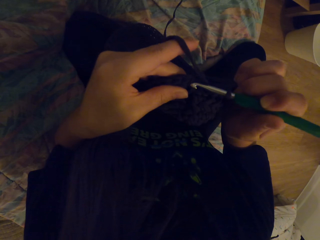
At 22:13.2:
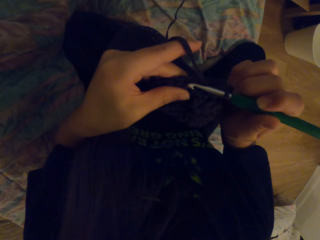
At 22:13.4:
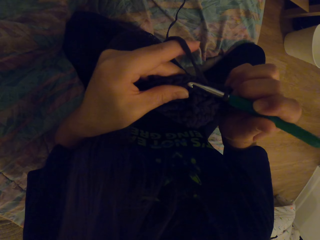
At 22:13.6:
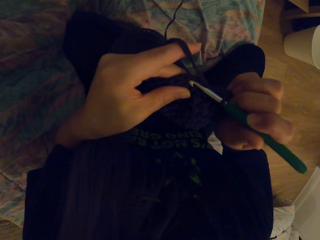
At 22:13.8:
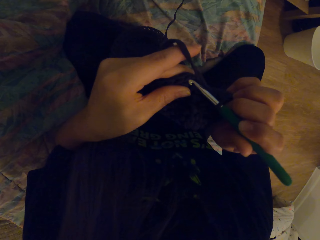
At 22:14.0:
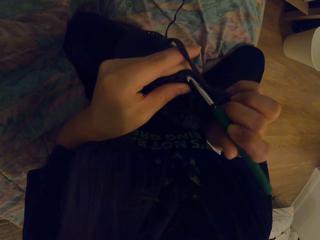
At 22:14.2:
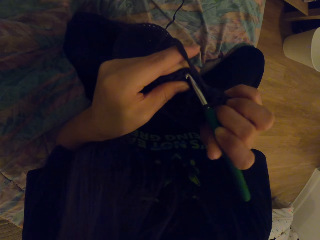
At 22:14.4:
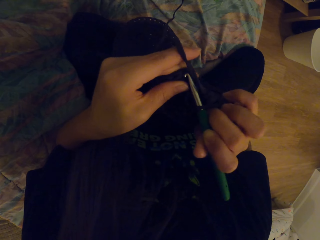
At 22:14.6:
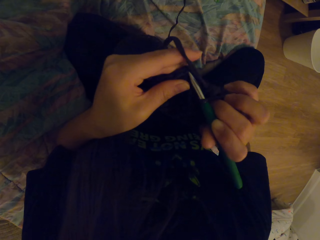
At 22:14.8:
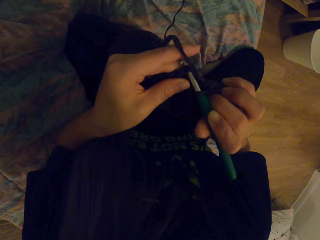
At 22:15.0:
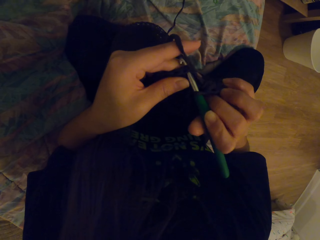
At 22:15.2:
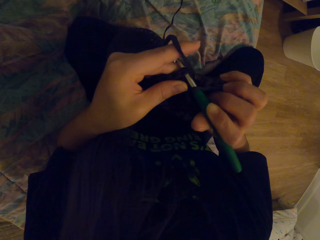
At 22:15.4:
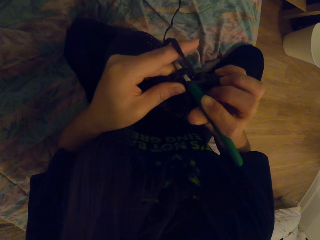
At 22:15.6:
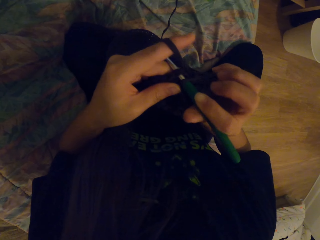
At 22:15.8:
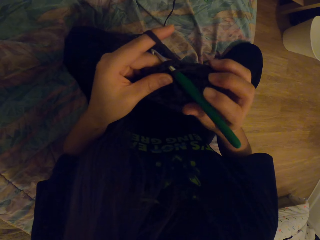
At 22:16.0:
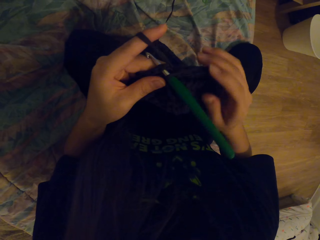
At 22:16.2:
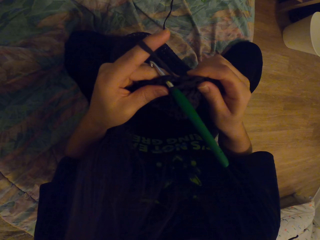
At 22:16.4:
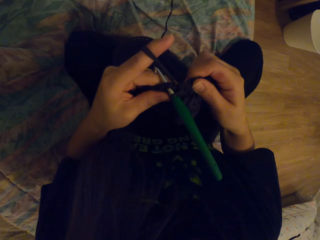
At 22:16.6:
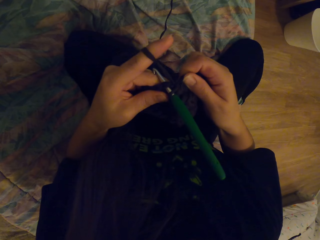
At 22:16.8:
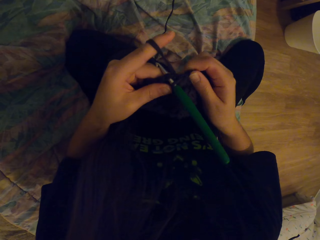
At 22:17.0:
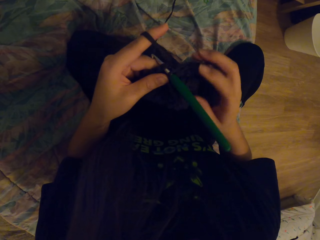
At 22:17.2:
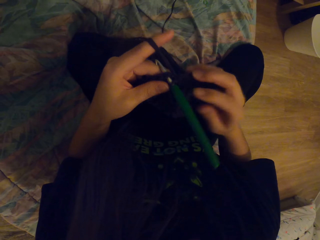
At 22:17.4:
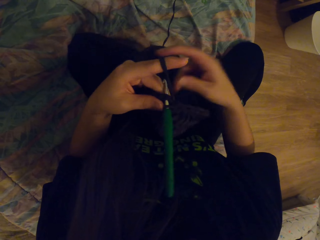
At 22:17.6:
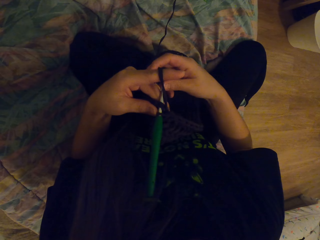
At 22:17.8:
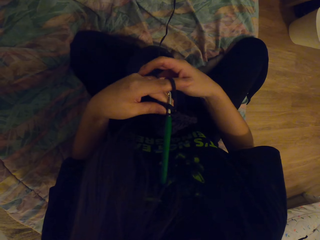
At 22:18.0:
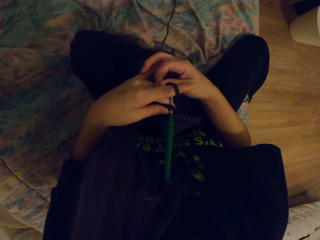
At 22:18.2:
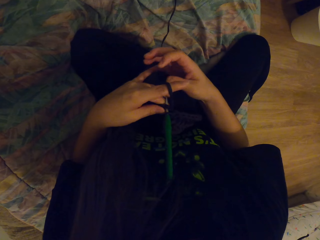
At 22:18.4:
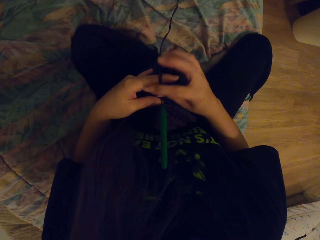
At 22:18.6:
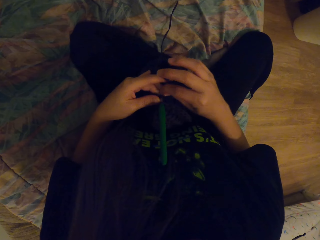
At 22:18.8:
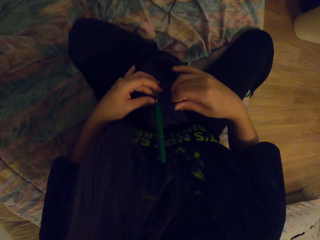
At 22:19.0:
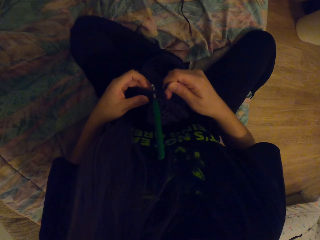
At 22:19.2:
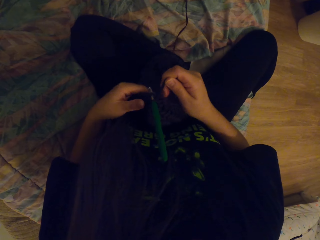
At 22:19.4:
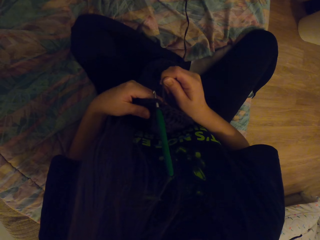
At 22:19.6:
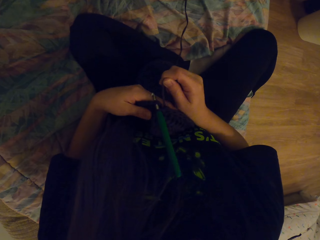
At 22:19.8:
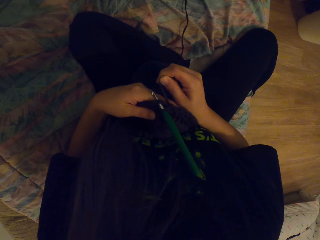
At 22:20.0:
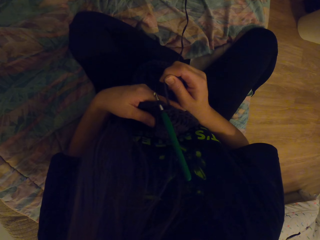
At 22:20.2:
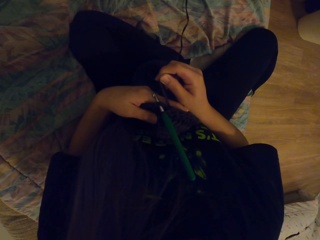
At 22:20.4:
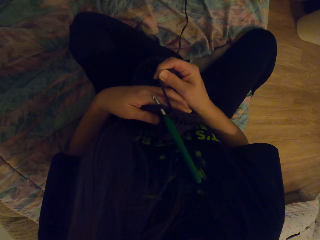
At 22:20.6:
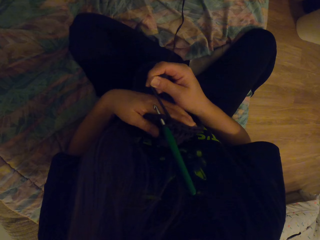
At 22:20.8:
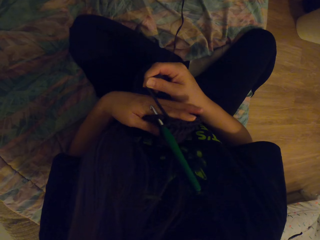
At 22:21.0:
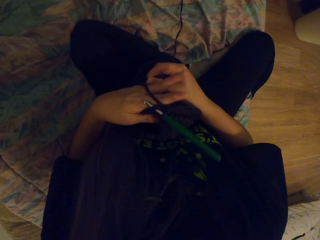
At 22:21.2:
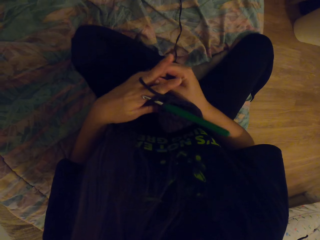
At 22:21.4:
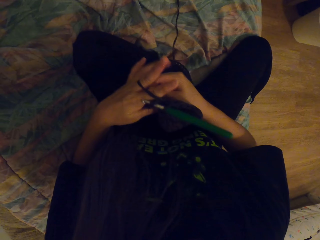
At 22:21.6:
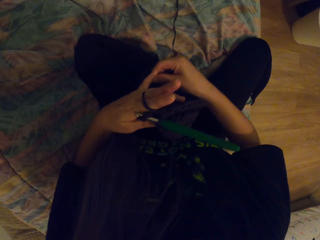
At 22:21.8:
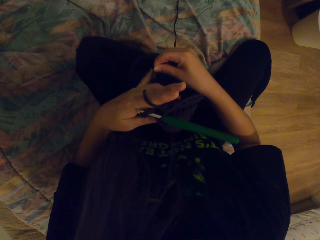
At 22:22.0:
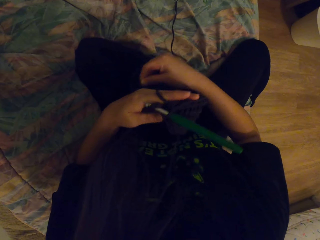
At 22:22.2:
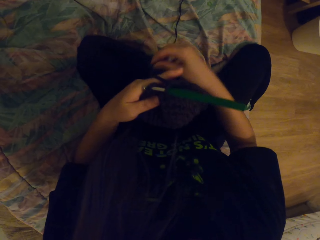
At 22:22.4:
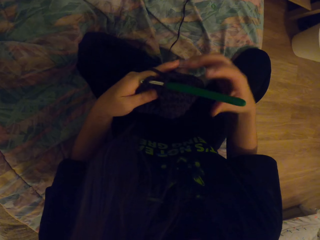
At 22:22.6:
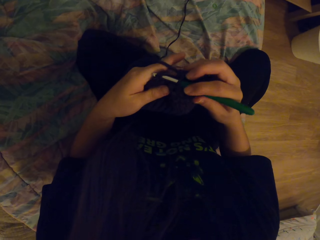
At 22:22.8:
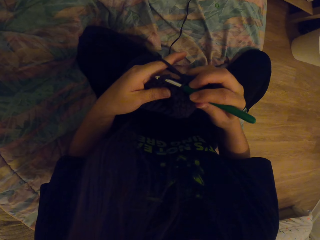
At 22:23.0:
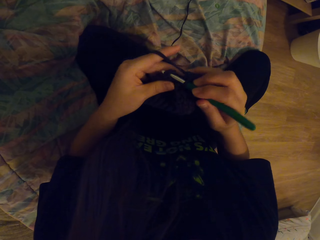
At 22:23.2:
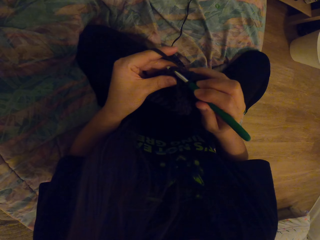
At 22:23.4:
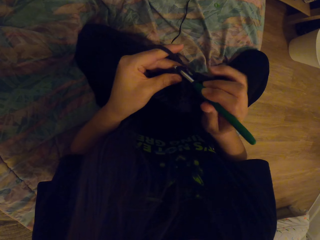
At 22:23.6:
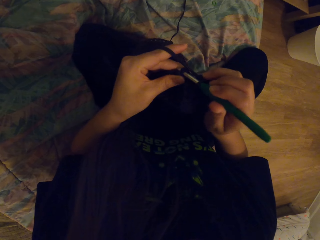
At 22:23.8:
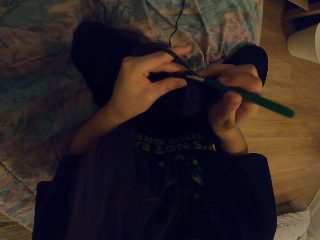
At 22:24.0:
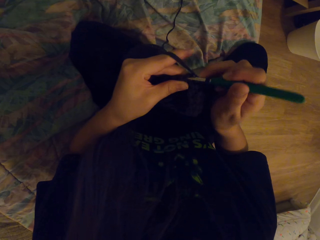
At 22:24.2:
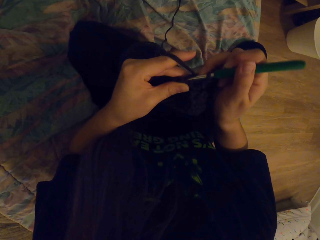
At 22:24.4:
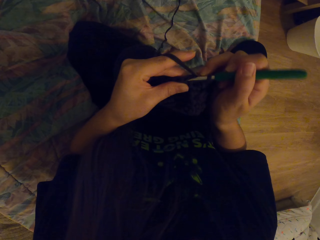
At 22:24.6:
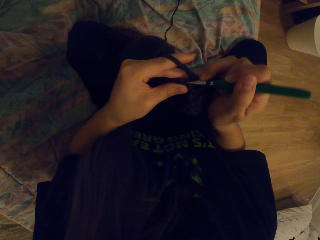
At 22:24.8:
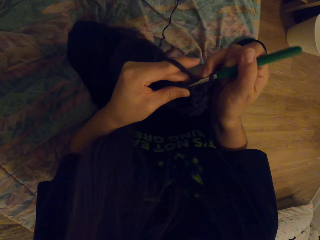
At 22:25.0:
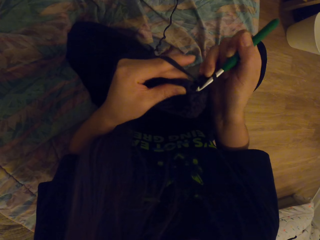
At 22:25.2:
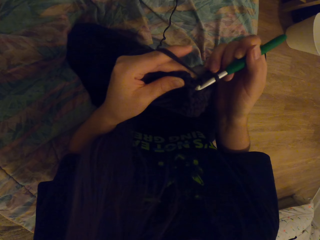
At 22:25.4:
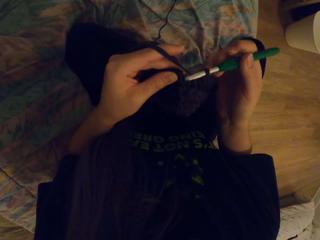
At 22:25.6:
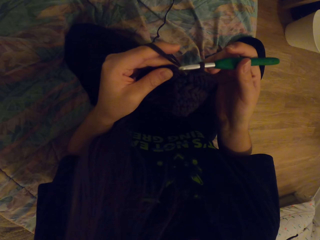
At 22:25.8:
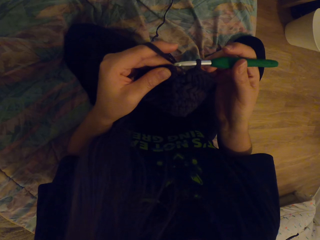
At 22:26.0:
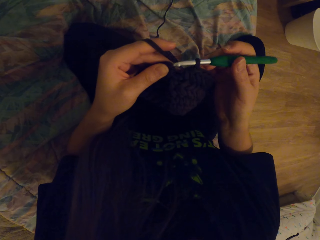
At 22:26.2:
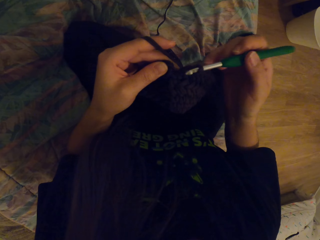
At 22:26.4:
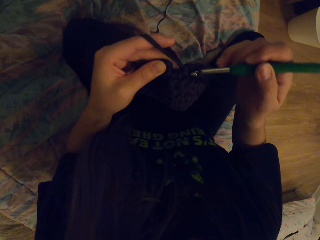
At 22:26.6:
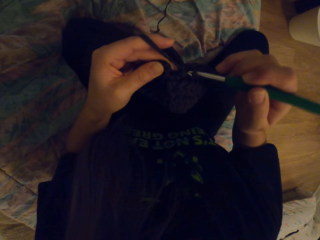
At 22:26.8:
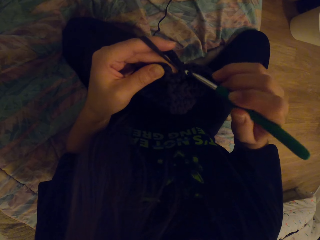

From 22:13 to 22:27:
The camera wearer knits the cloth. She adjusts the wool in her hand. She touches something. She rolls the thread on her hand. She crochets something.

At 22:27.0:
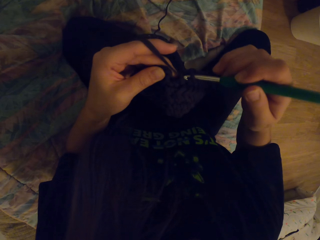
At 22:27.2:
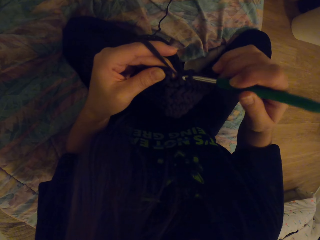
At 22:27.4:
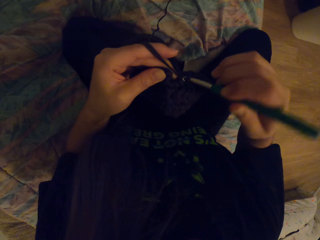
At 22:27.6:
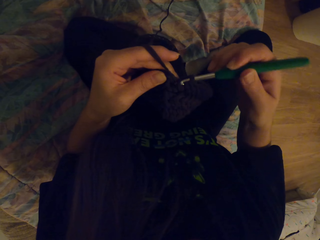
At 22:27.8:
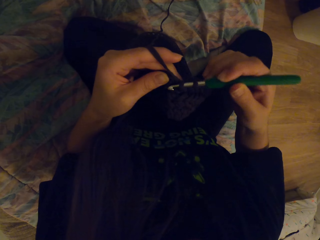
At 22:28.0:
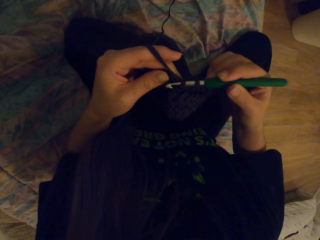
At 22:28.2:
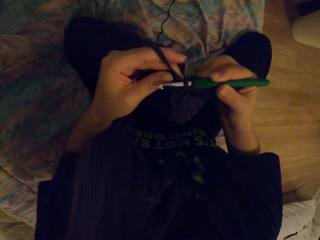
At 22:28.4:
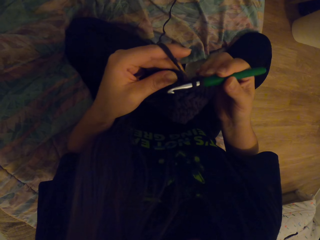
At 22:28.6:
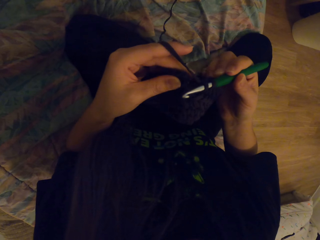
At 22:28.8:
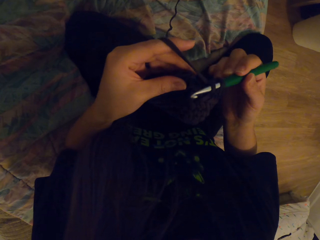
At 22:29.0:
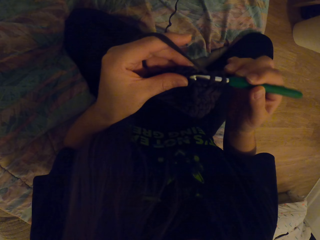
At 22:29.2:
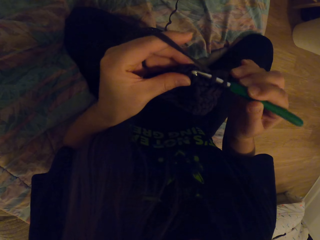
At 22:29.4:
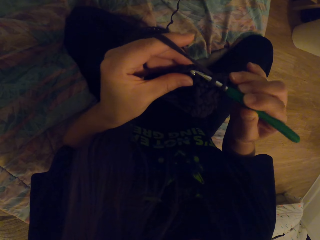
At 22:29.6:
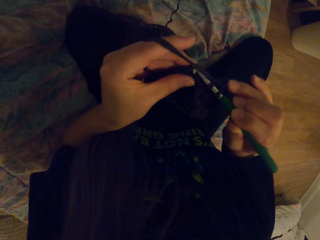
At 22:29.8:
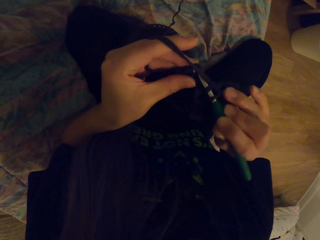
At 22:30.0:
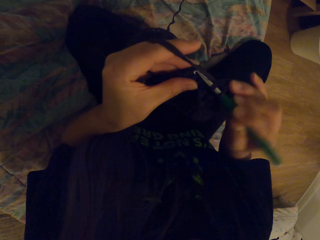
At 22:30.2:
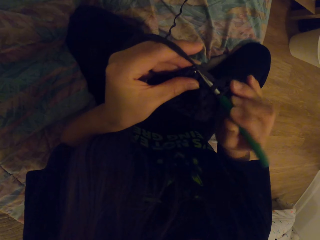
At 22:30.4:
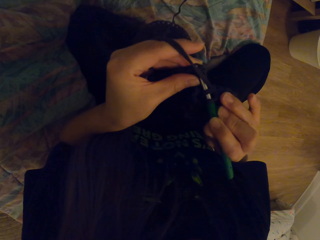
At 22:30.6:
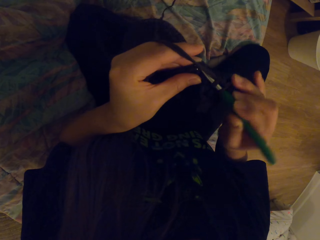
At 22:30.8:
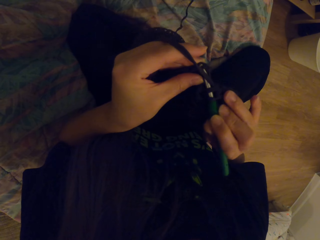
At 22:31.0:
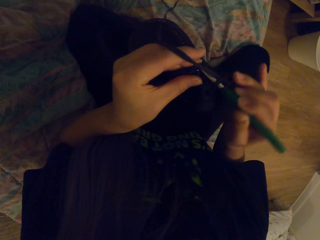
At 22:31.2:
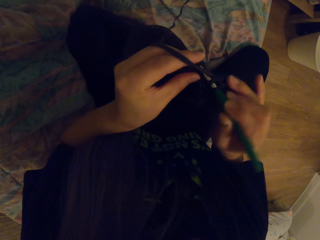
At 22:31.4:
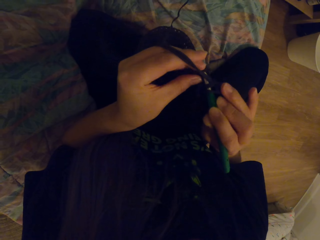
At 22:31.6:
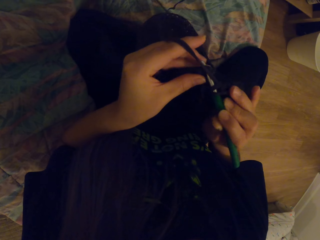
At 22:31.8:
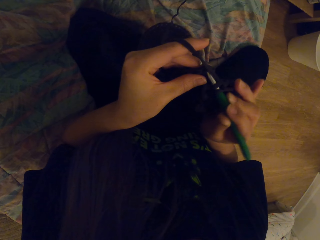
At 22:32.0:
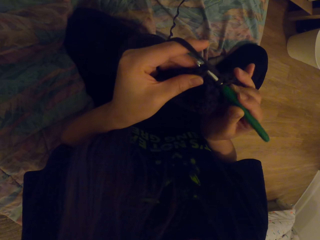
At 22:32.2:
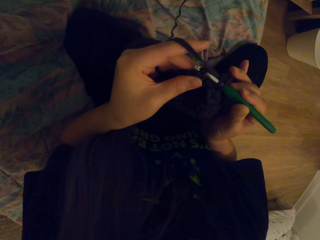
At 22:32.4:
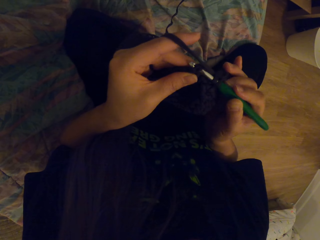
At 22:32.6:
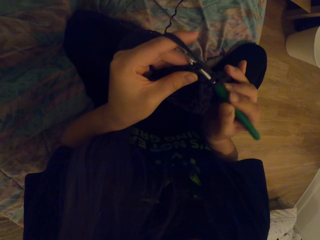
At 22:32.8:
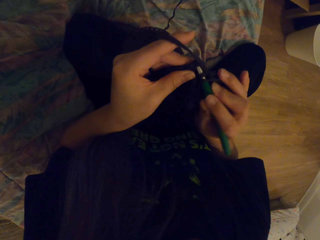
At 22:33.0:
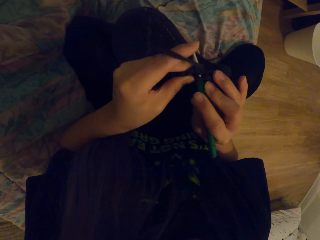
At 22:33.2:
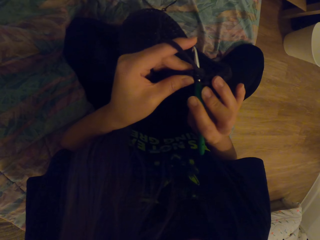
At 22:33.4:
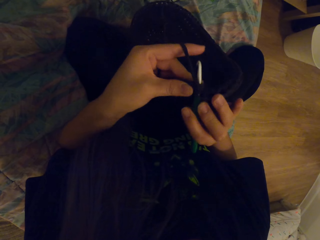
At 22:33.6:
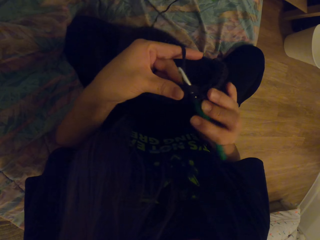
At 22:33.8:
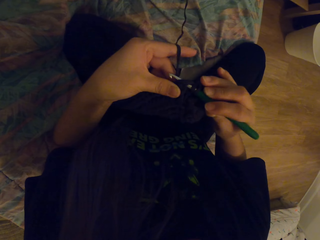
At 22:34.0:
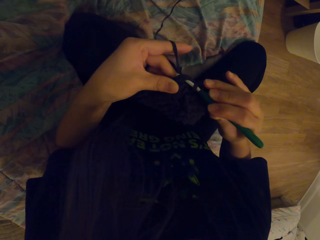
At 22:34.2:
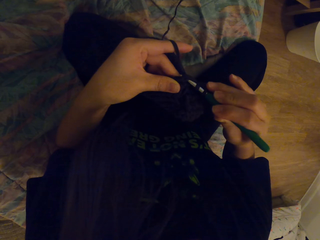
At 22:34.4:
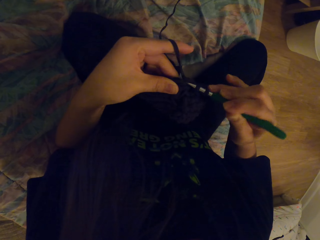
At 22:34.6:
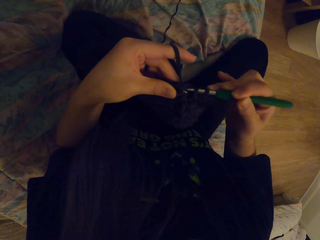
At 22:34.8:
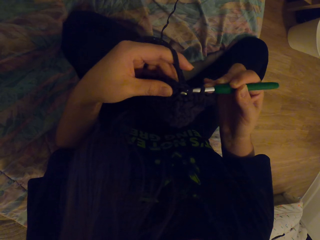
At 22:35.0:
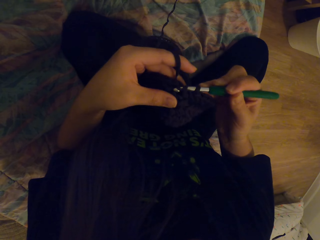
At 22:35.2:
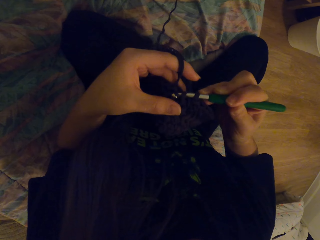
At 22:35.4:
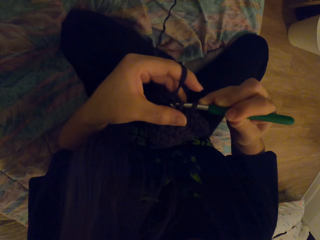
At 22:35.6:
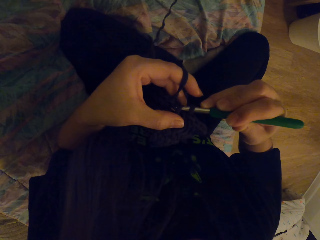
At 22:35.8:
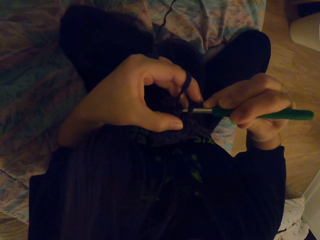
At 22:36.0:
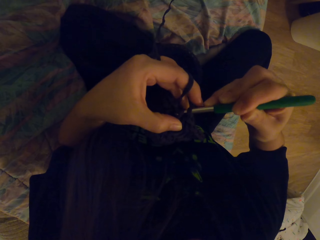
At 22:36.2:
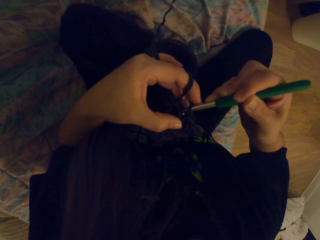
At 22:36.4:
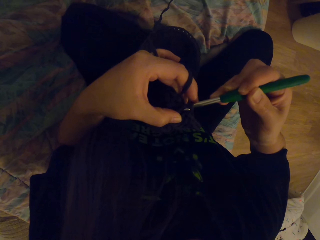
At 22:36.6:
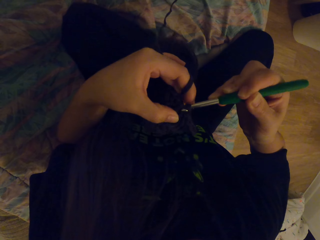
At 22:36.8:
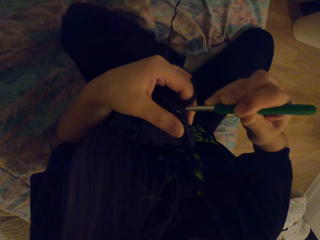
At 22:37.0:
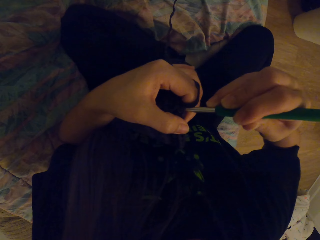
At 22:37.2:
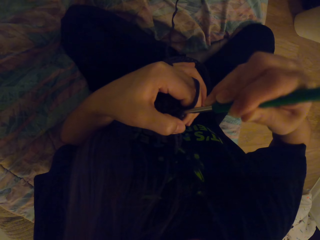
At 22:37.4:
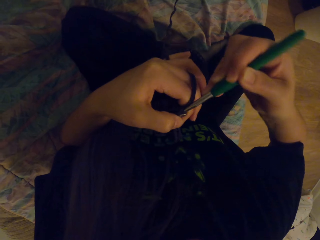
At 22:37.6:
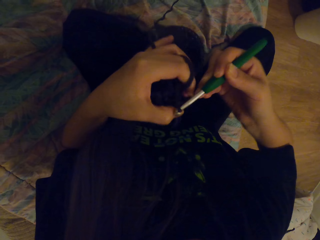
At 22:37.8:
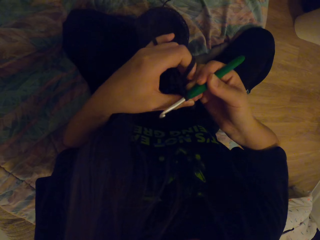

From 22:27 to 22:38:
The camera wearer knits cloth.
